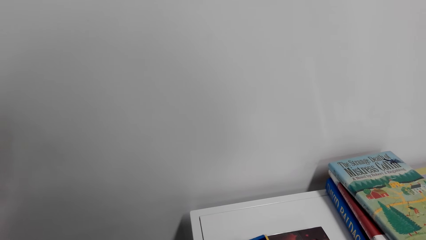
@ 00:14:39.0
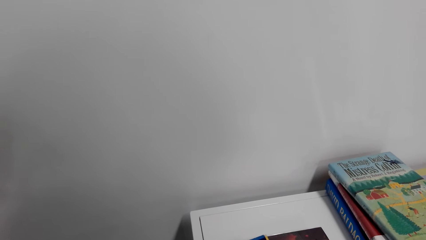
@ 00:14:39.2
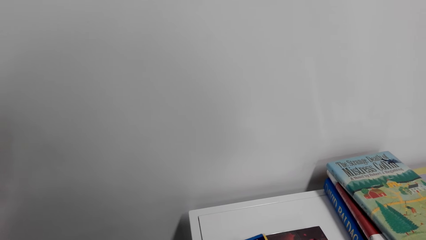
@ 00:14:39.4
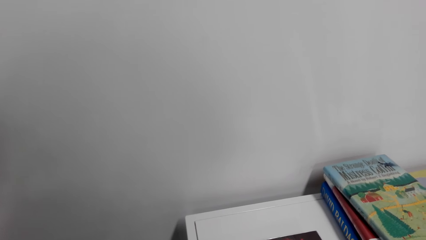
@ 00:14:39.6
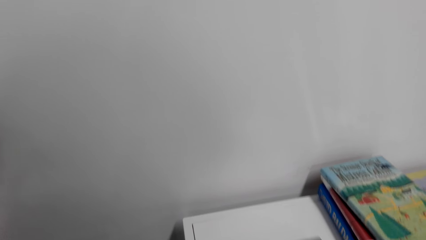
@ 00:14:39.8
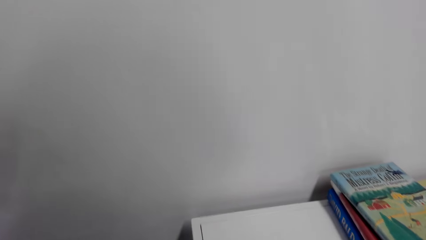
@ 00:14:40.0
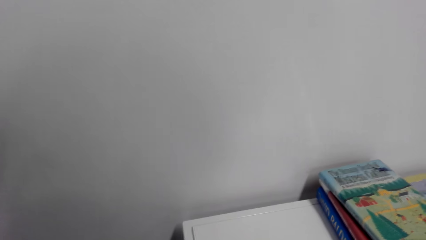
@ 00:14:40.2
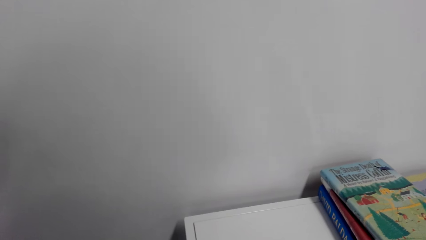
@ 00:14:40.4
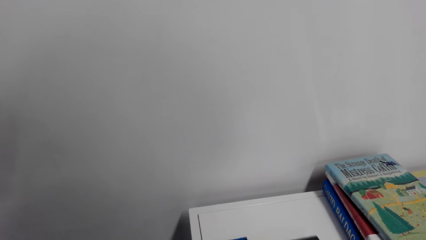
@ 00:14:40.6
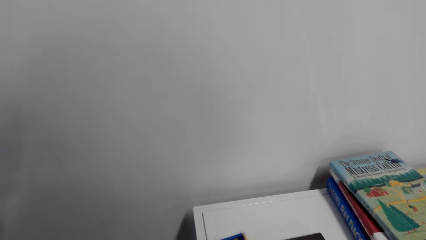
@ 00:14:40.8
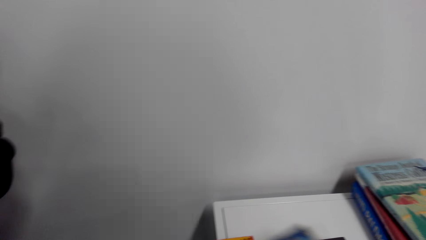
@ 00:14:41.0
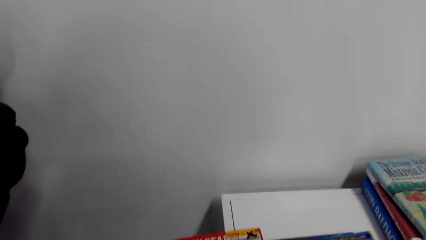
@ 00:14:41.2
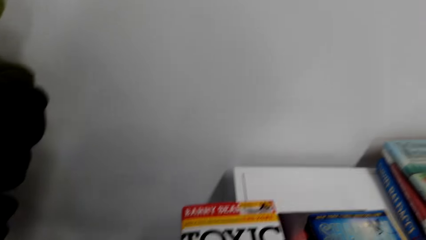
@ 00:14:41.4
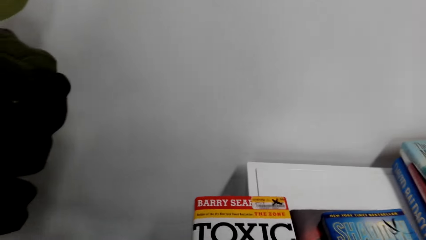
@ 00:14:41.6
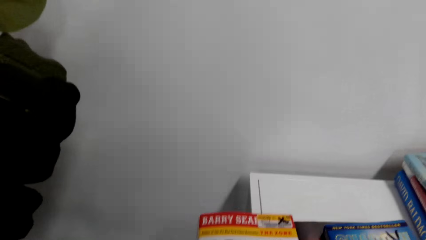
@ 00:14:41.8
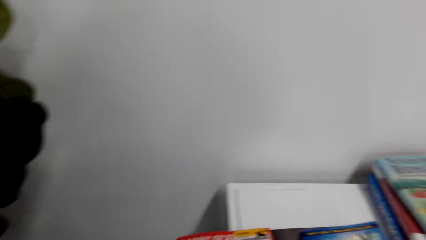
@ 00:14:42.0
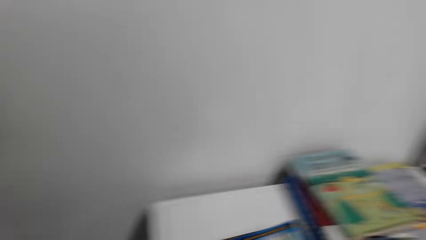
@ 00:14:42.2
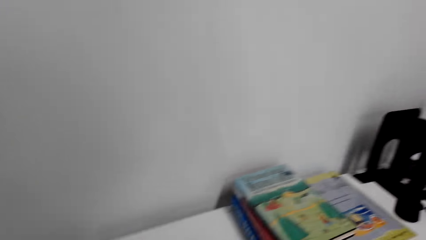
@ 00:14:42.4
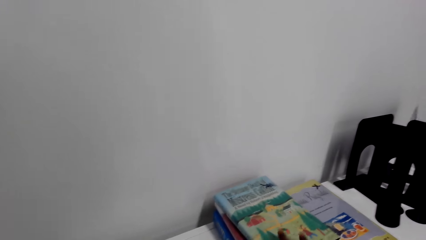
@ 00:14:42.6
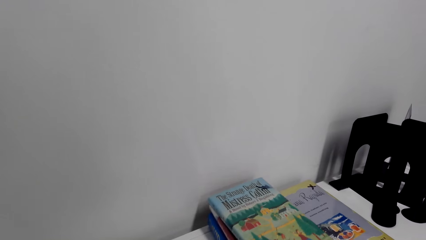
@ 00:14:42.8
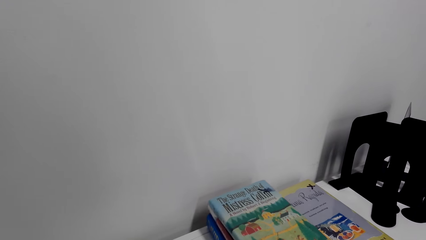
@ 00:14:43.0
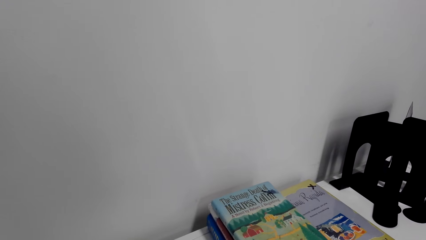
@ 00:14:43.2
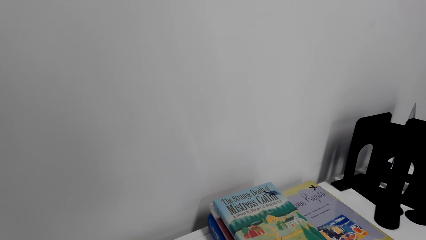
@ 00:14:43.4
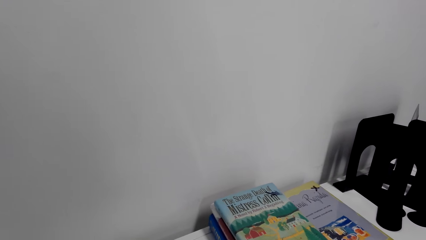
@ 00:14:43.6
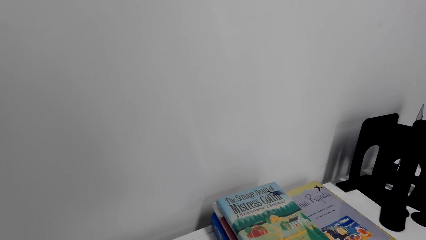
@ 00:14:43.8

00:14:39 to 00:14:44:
The camera wearer picks the book with the right hand. They open the novel, read on the novel. They hold the book with both hands. They look around.

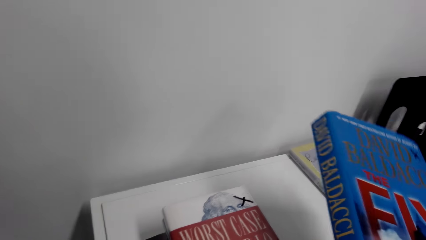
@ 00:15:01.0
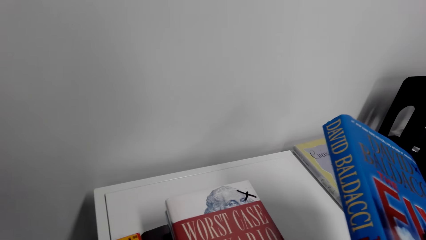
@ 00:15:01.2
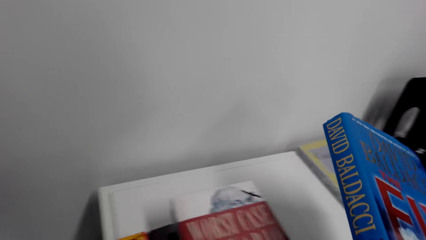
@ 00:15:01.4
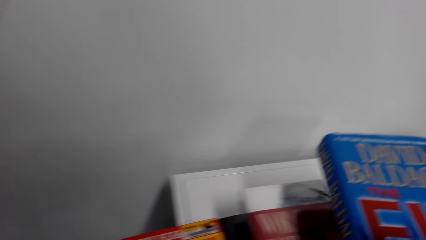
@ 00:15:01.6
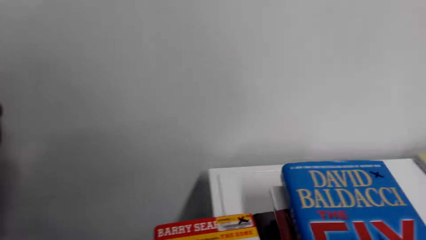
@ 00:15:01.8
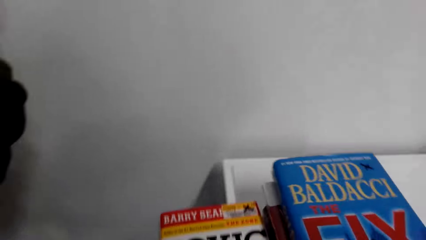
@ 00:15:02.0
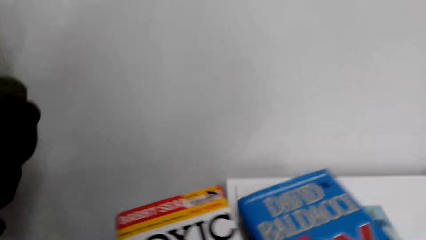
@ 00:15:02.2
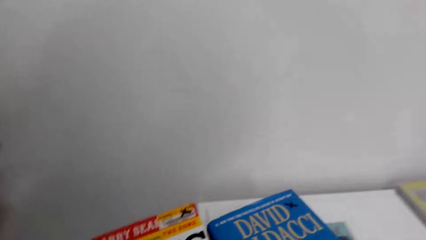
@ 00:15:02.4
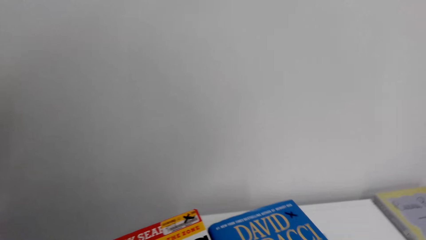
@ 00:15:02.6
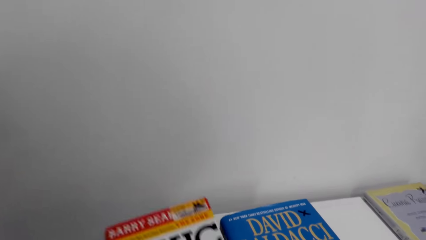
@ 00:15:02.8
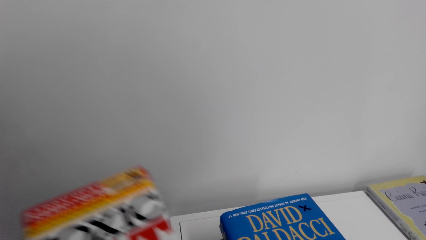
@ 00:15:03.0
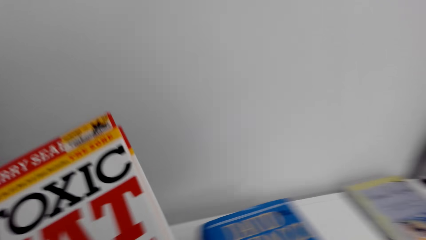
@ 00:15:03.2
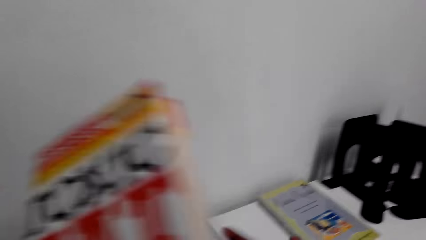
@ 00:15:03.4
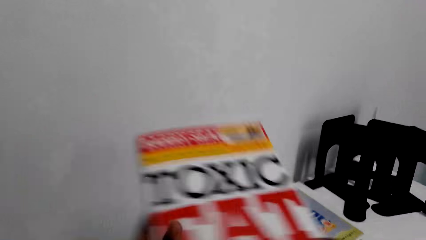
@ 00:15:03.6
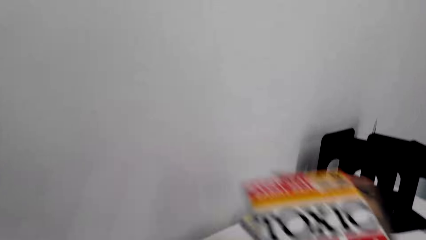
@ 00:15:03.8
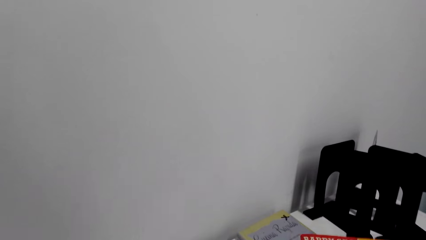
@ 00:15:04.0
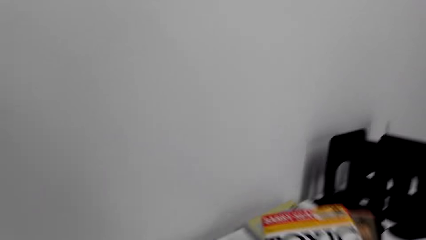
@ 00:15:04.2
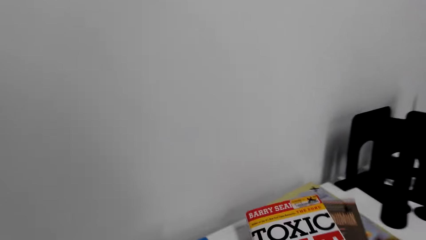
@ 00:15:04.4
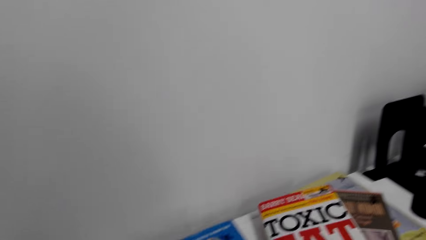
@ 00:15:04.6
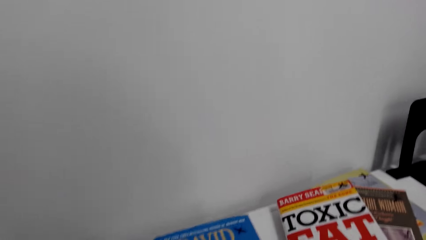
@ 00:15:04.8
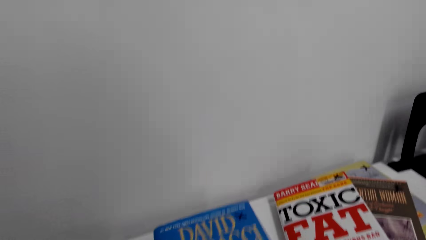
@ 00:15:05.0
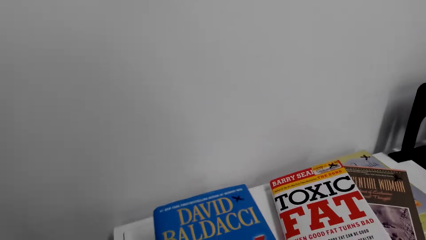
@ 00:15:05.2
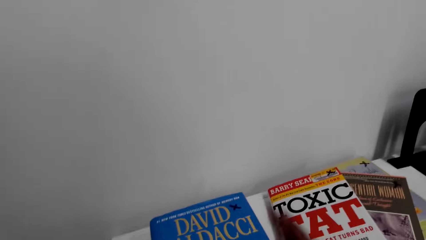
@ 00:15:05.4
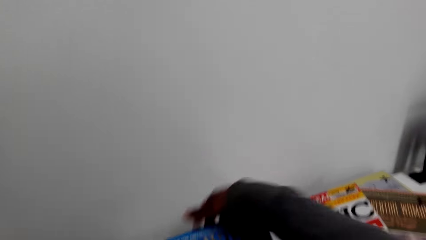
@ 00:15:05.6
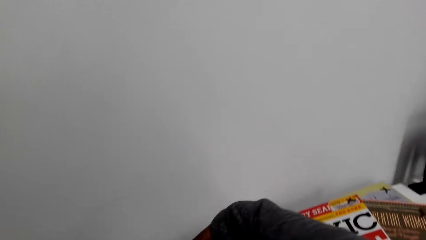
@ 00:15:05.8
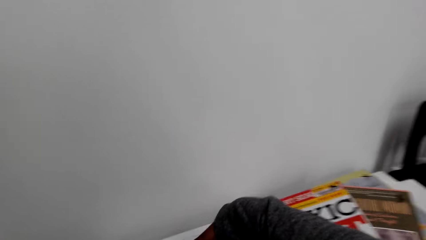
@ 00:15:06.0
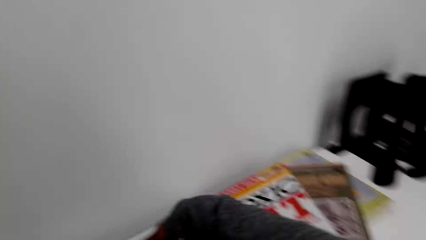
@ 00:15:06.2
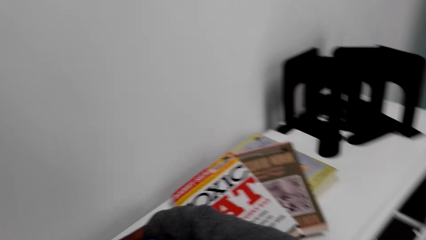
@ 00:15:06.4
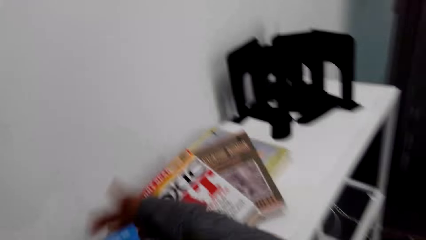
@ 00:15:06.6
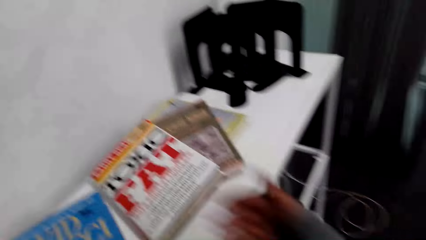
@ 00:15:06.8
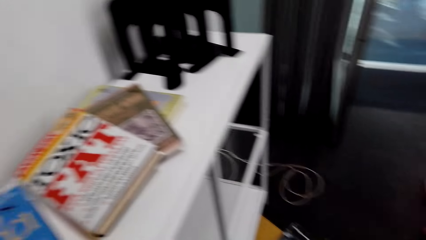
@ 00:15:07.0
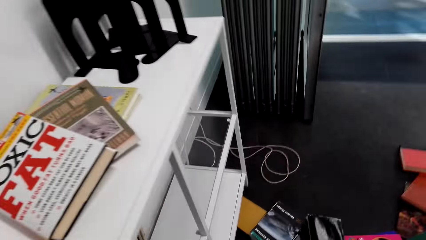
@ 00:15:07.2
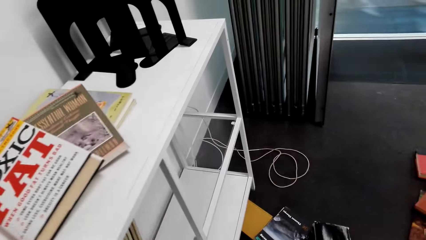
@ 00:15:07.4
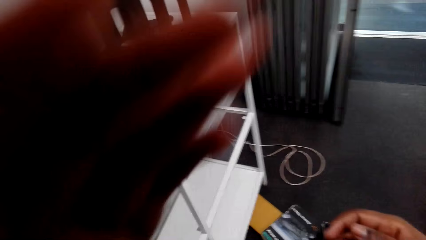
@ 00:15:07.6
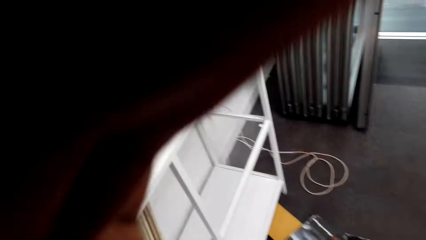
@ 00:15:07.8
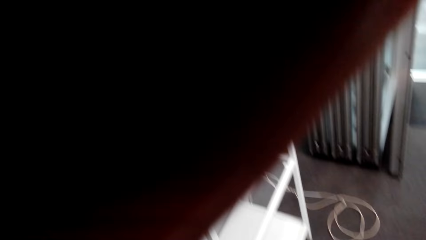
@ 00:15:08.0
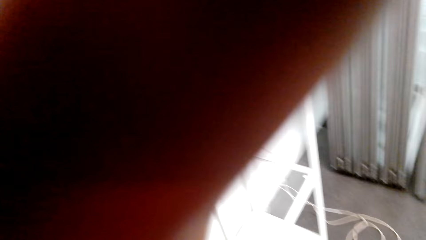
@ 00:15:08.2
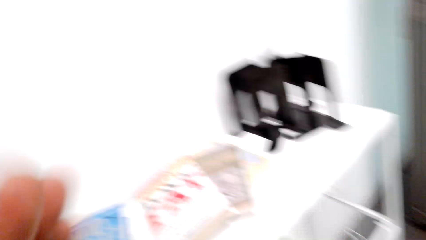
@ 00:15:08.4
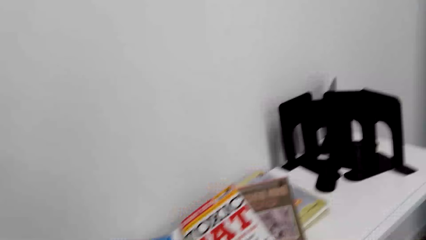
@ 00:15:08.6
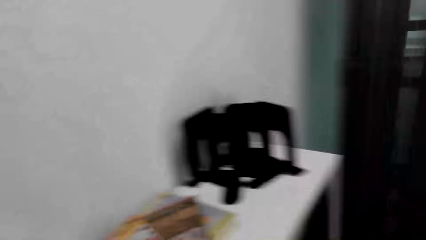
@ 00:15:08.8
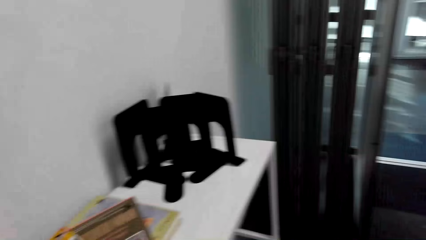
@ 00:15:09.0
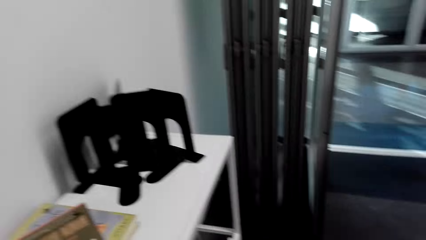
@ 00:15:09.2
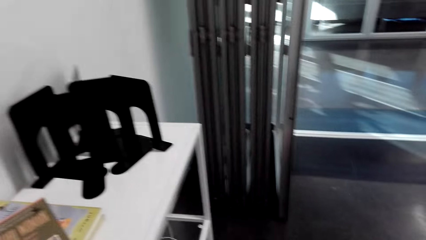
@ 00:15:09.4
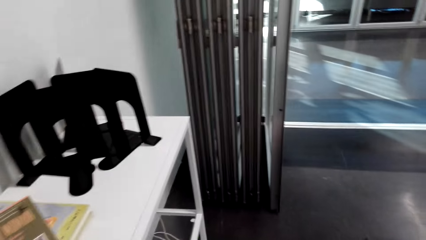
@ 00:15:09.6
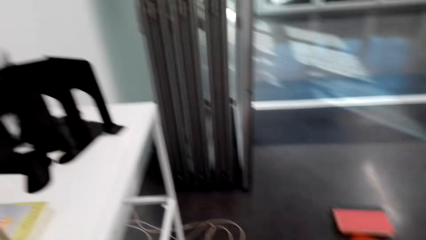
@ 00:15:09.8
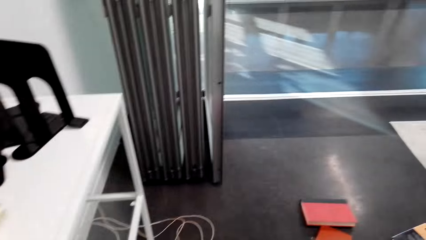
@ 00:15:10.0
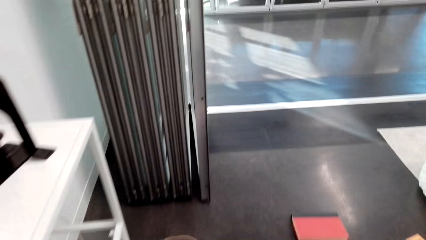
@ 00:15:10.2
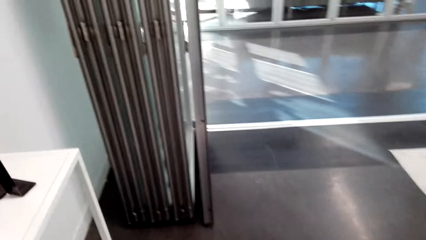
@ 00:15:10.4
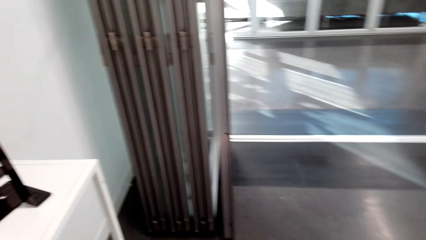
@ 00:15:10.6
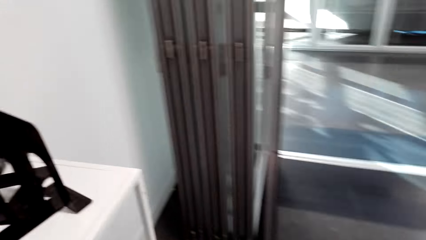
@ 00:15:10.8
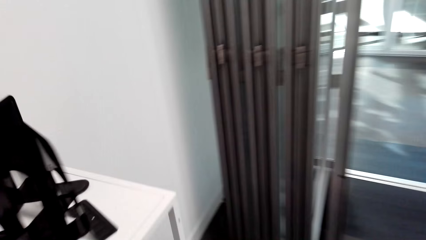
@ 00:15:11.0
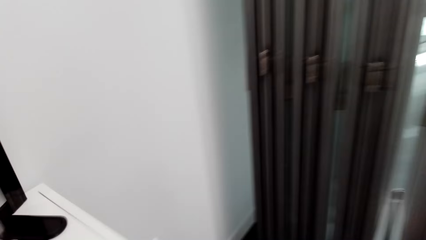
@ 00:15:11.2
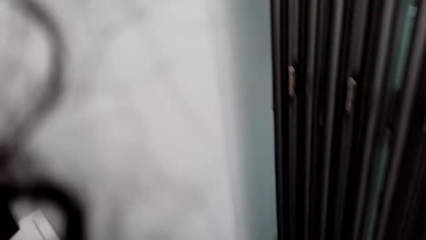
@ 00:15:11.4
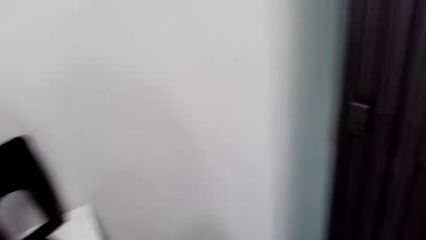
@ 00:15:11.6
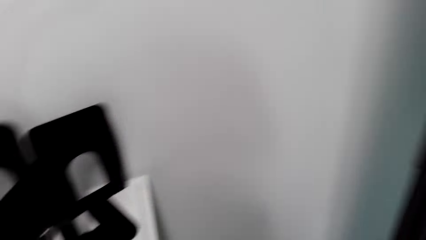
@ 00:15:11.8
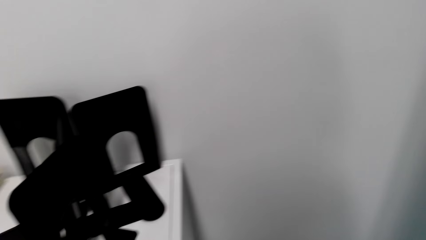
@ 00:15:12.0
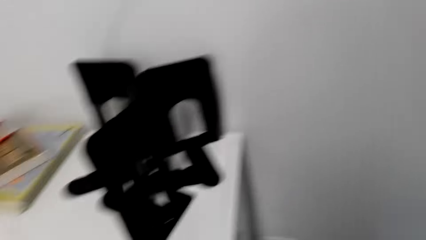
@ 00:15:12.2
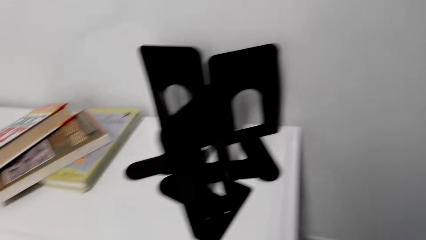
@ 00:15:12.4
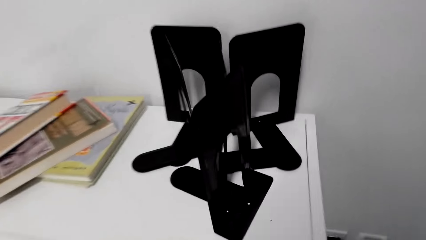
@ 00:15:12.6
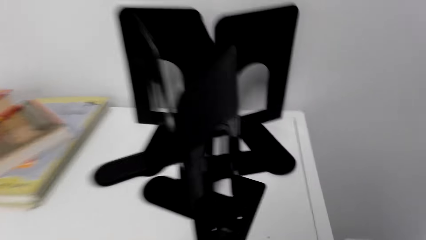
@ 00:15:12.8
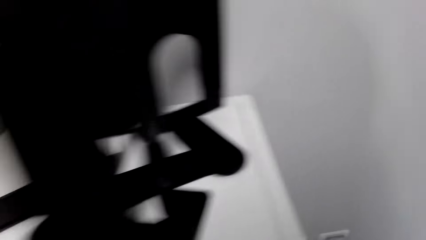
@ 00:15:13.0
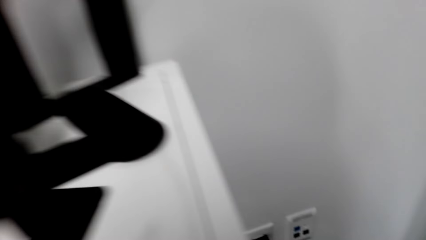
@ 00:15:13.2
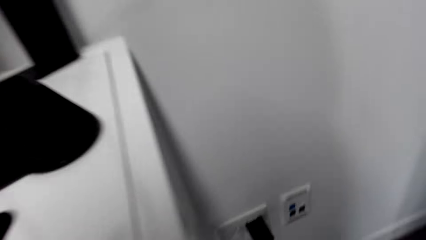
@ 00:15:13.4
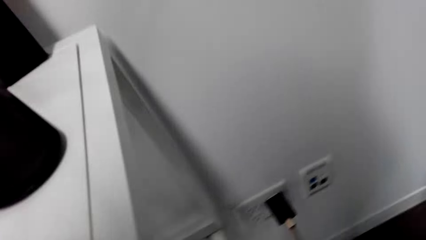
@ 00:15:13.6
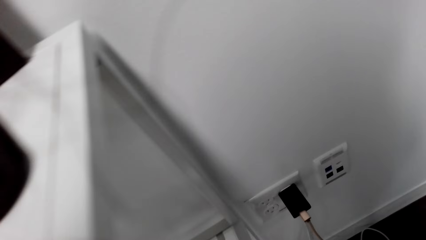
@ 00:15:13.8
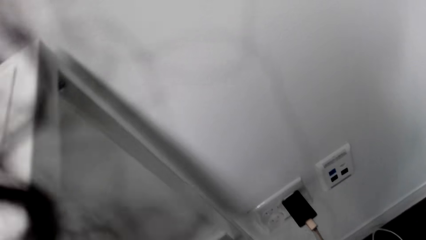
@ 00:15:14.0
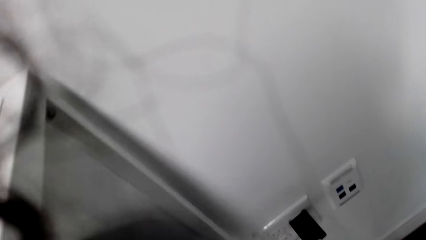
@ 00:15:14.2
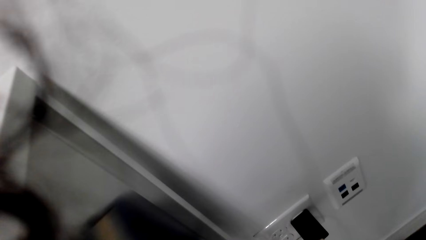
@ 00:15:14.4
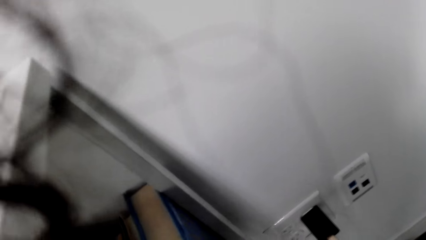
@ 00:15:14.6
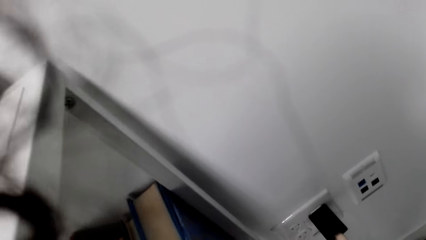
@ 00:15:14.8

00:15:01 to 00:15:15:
The camera wearer looks at the novel. They look around. They arrange the novels on the cabinet. They place a book on the table with the right hand. They pick the book from the table with the left hand. They place the book on the table with the right hand. They touch the book with the right hand. They move the hand from the book. They raise the hand, adjust the camera. They move the left hand. They lower the hand. They look around. They walk around. They move a bit. They look around.
